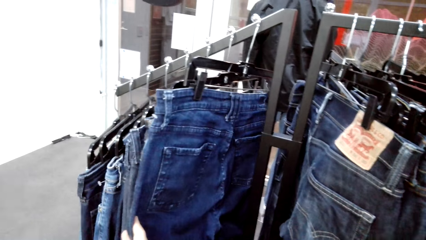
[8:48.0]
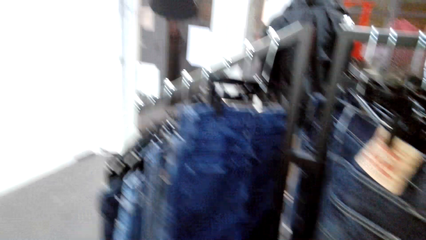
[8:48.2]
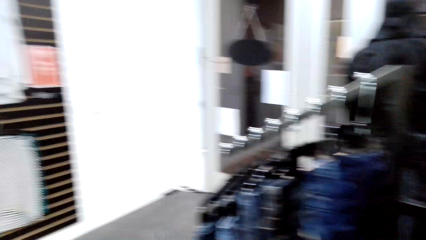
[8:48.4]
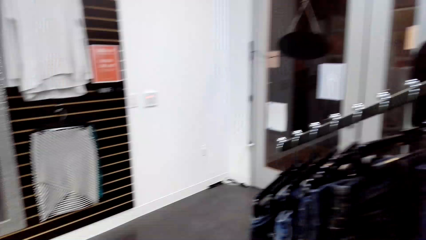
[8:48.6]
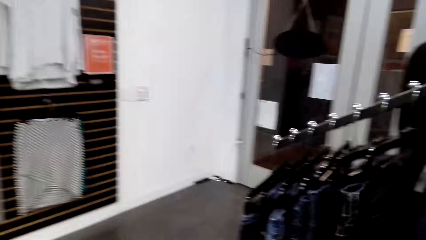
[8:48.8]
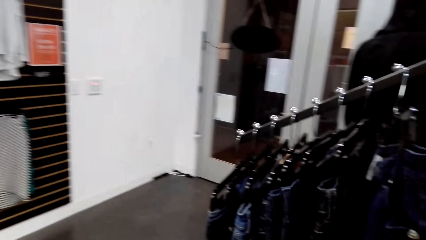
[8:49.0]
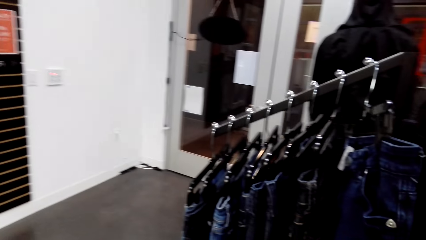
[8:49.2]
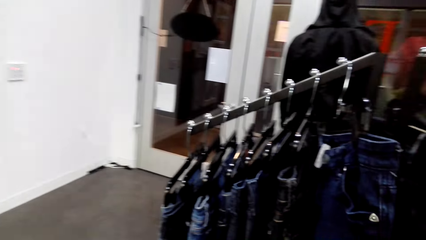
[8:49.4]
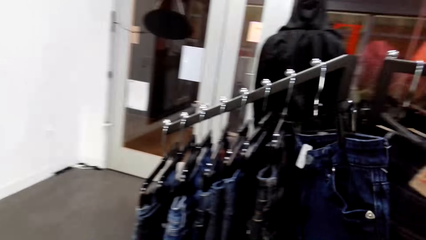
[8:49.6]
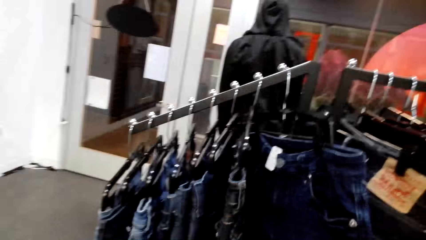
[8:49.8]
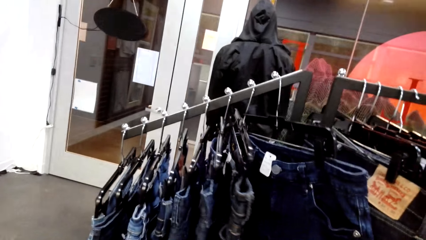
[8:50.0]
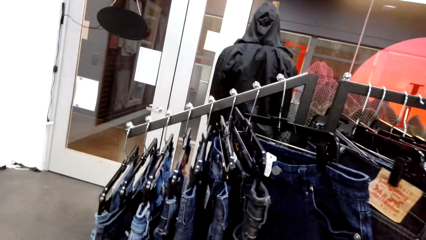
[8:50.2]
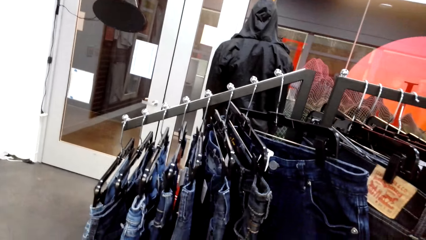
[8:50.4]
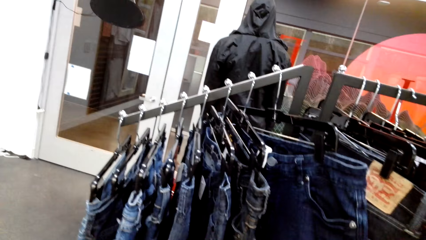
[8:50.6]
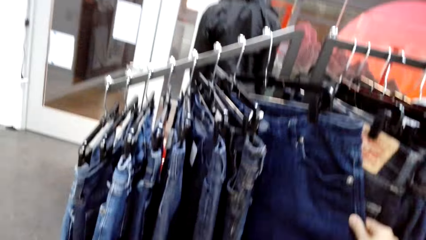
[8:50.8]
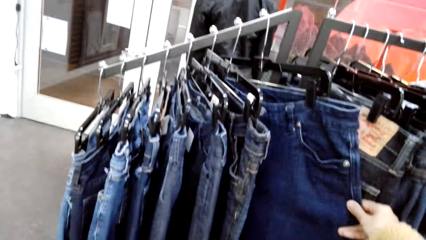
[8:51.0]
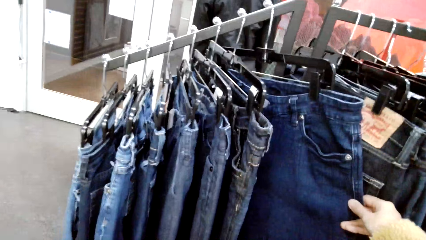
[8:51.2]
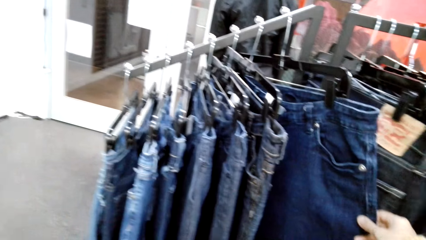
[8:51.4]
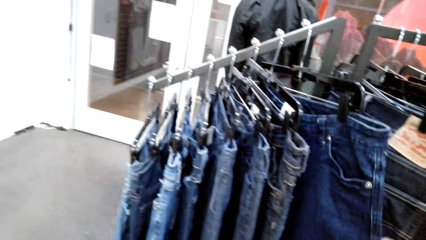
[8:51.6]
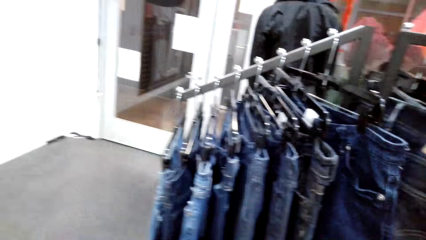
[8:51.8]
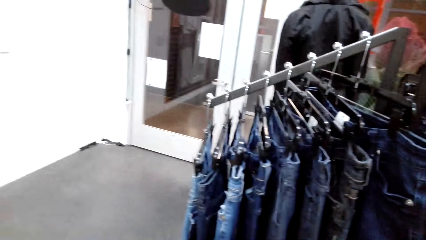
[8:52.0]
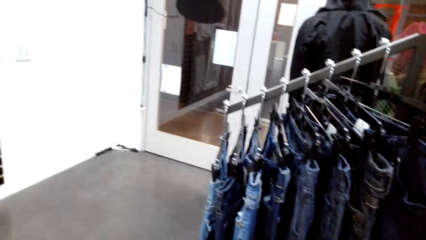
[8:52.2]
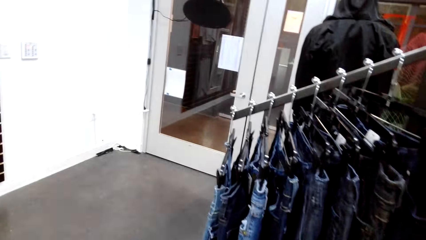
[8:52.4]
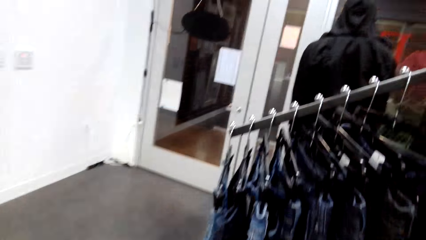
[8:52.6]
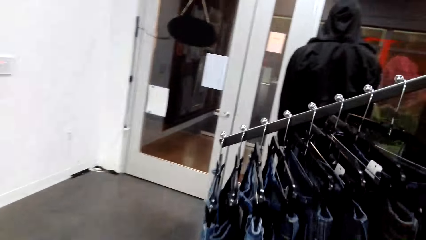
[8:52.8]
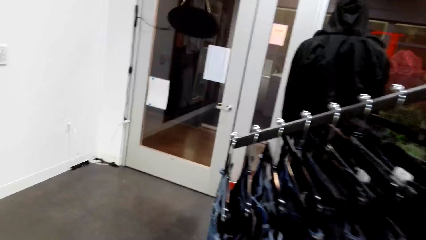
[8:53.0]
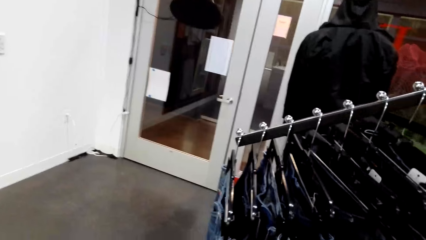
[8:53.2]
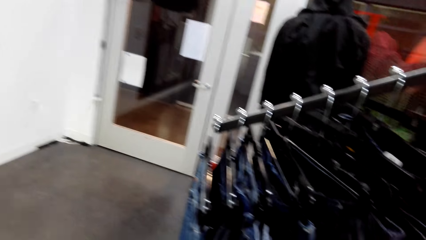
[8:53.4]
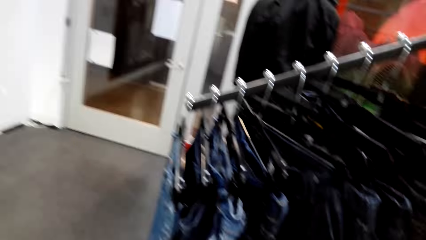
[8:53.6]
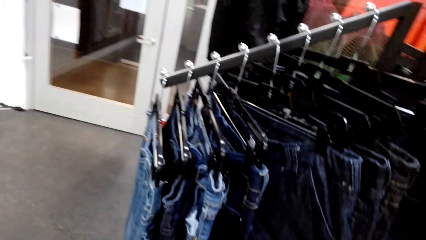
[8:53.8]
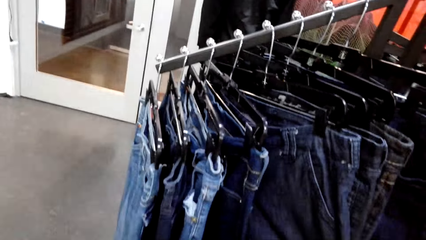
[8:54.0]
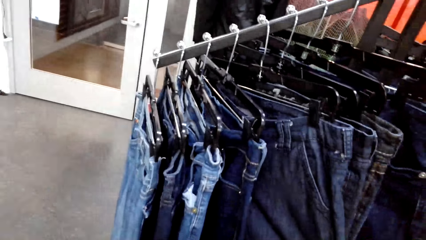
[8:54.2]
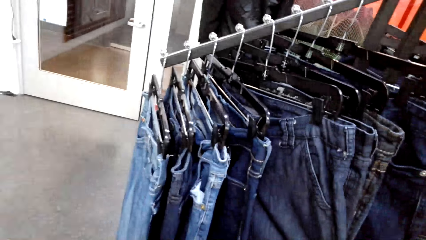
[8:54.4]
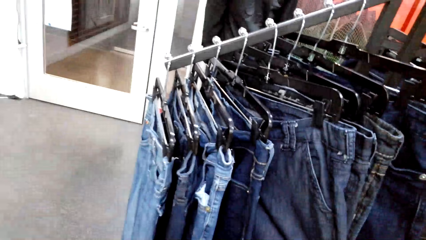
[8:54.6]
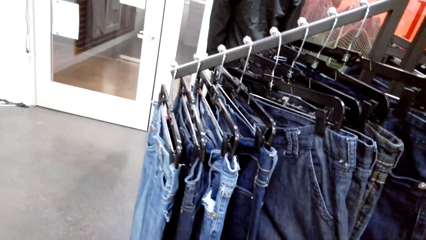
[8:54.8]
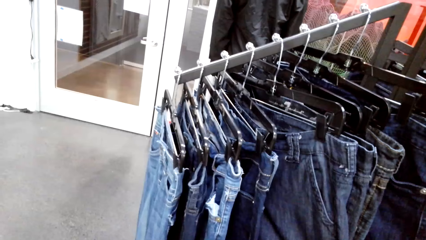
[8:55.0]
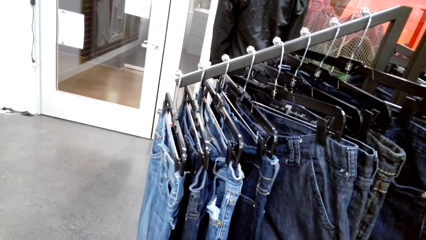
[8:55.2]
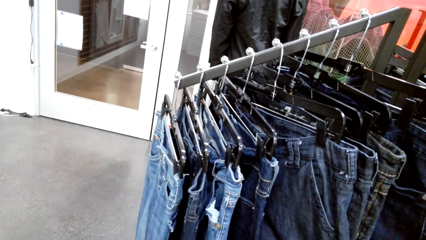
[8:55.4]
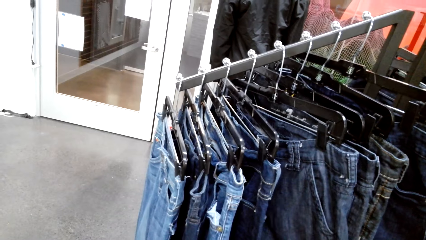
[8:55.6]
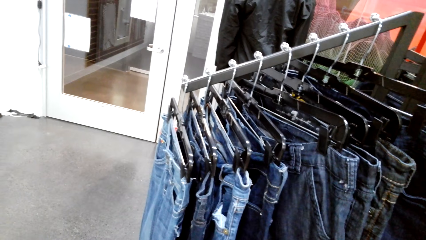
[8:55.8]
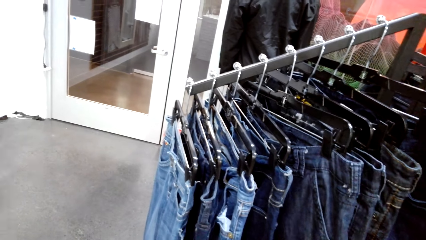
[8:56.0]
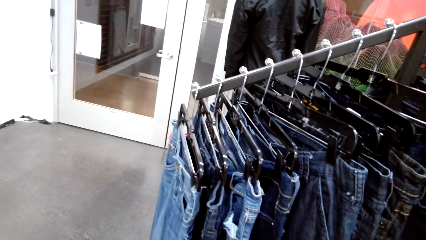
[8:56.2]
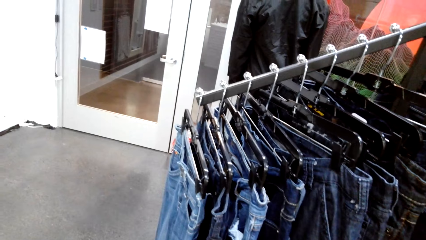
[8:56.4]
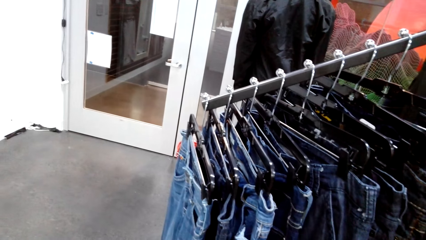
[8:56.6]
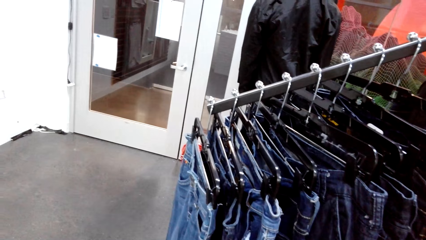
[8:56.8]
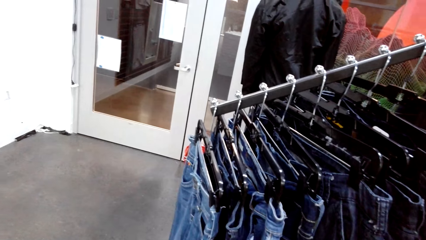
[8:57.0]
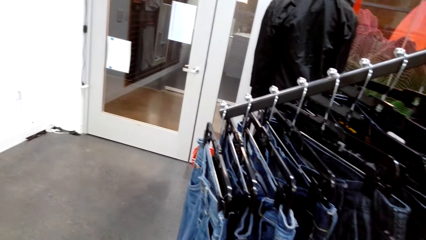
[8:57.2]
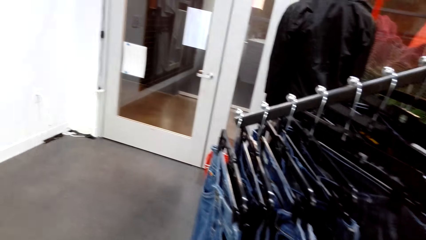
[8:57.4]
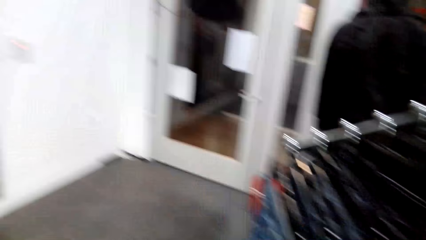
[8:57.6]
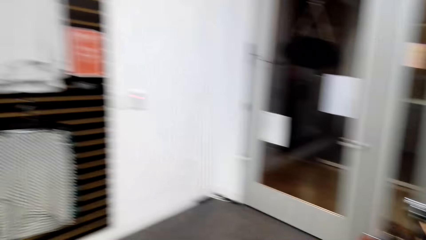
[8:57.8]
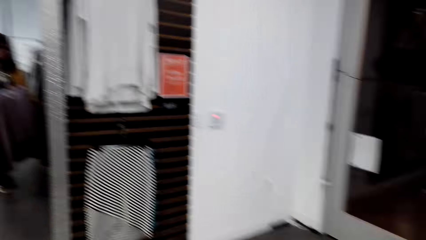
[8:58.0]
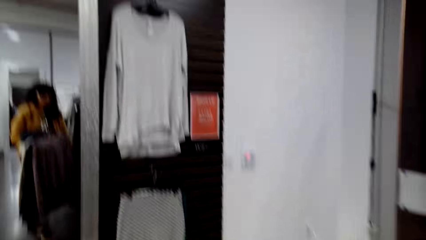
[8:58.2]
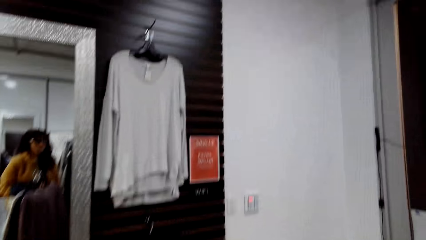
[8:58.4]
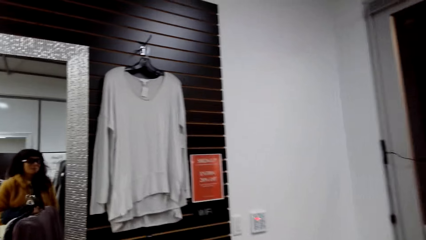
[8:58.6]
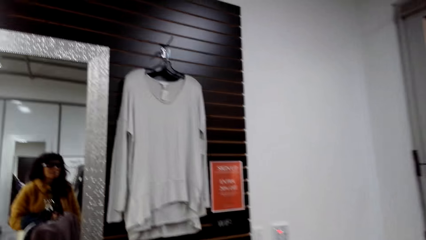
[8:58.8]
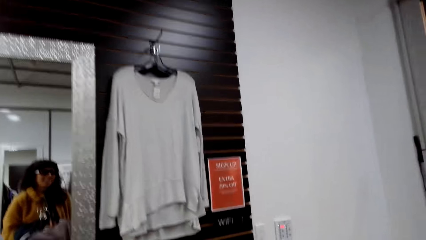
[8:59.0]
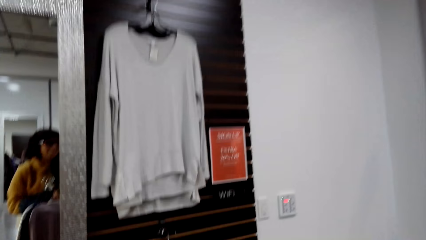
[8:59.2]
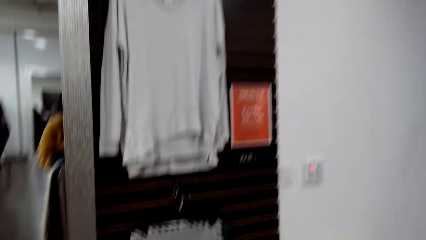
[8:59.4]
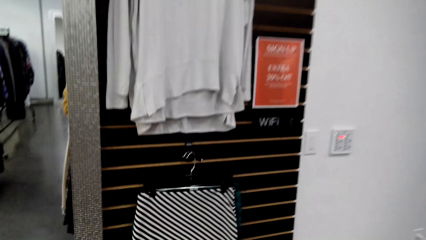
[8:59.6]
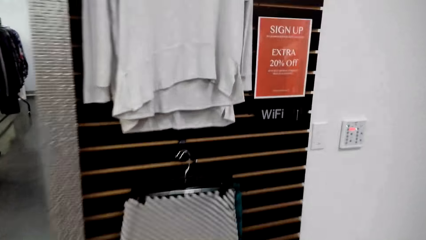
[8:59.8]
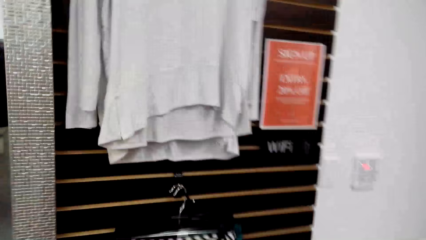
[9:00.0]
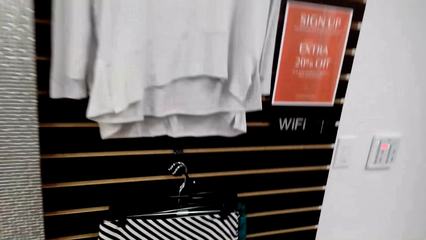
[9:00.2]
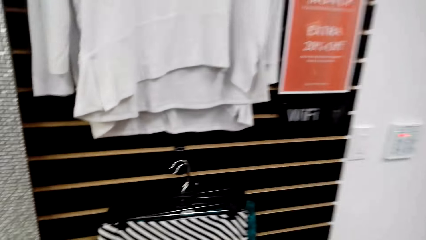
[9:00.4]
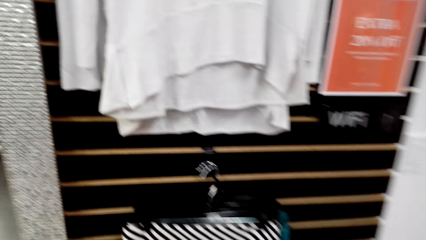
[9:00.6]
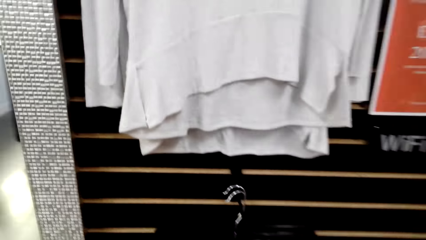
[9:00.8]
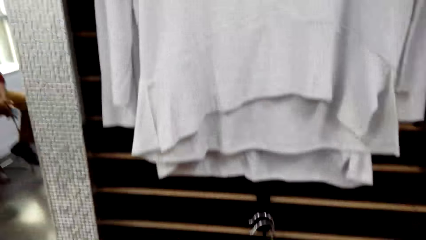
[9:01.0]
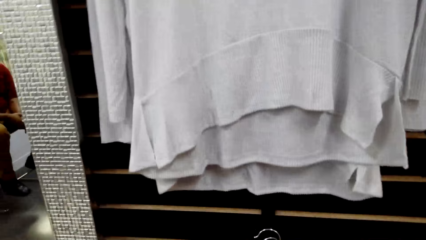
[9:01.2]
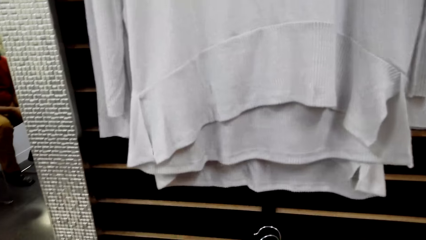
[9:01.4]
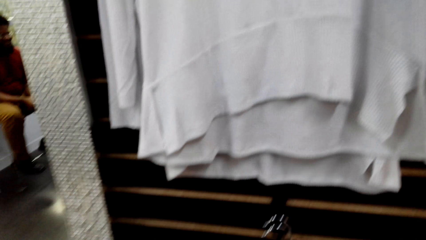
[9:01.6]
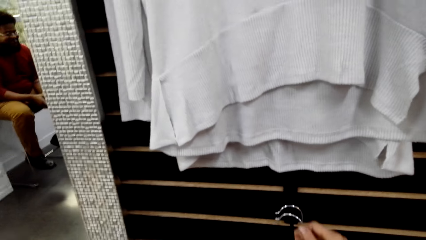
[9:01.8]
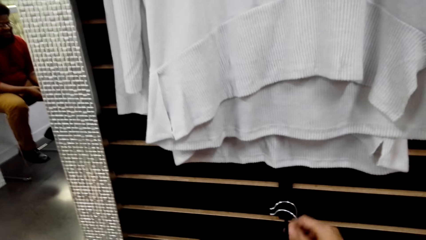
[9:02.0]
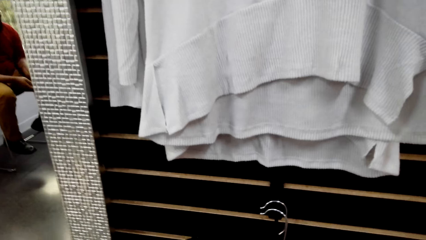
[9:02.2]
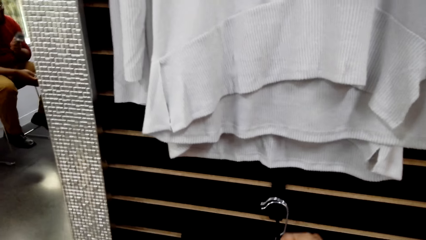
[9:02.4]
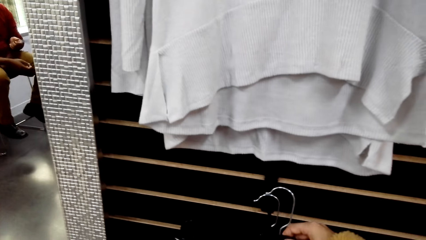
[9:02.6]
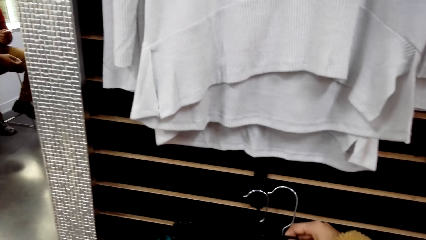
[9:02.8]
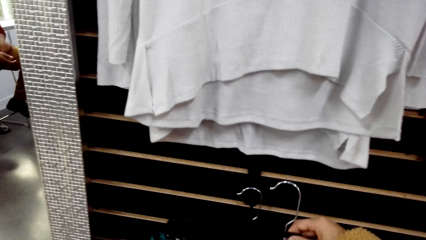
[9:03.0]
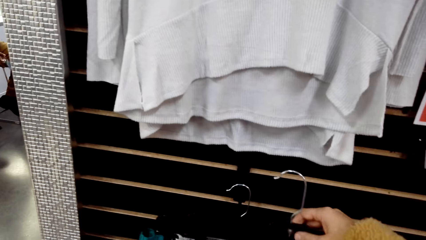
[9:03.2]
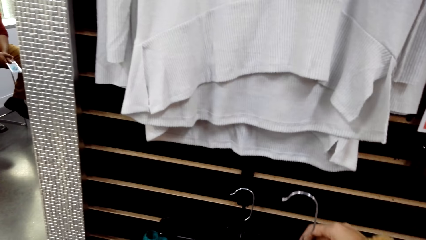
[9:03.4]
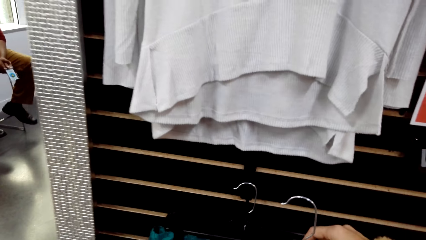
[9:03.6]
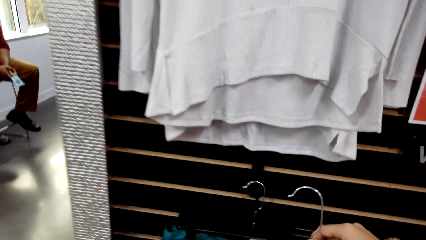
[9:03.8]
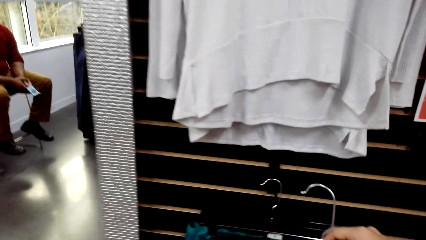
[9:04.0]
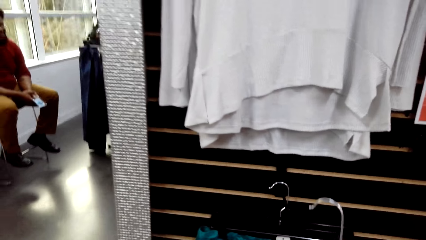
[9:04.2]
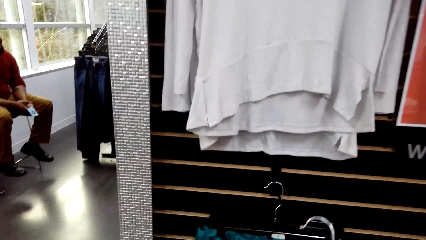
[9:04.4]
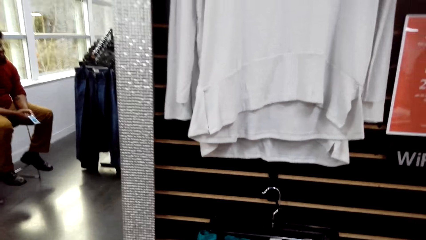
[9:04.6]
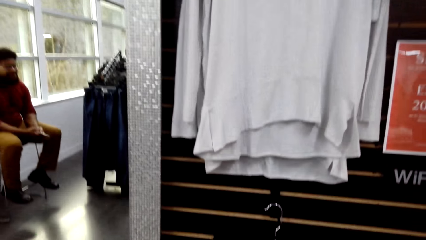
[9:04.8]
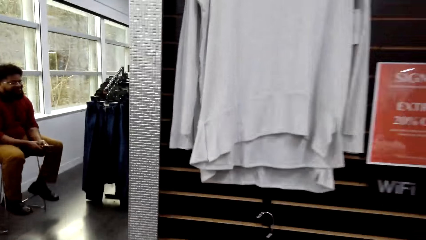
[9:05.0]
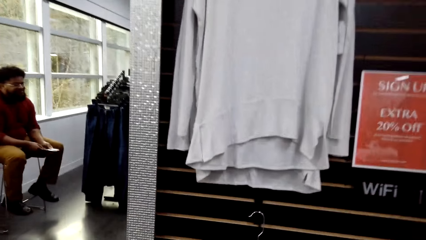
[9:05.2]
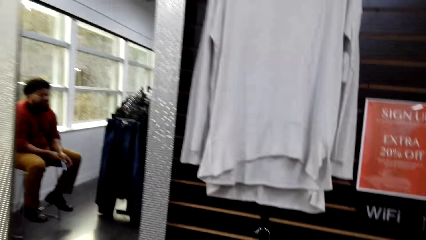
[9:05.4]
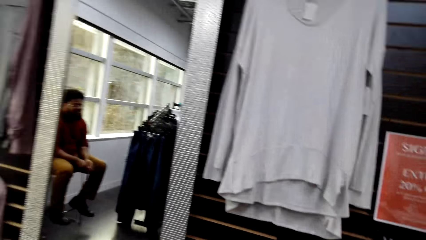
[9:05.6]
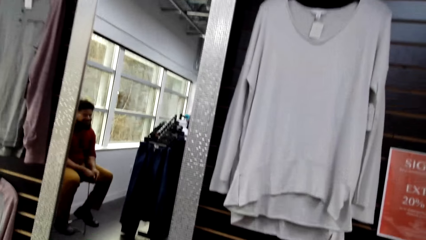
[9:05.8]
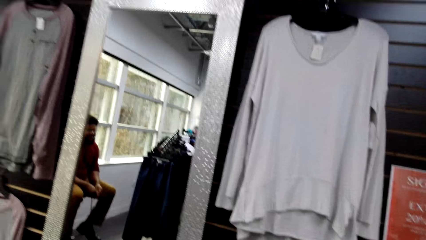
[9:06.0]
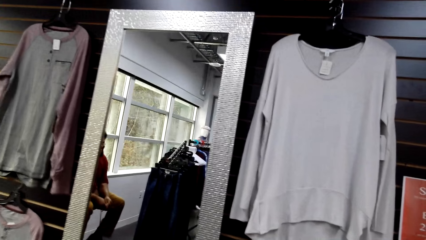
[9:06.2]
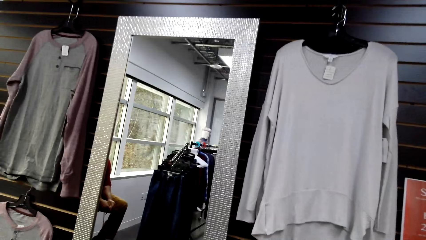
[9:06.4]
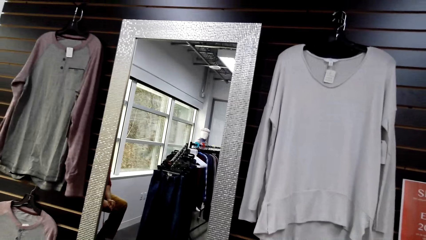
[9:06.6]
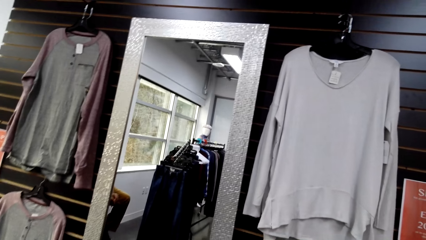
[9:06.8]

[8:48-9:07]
The camera wearer inspects the clothes on the rack. They talk to a man. They move towards the wall. They remove the hanger from the hook. The man talks to the camera wearer.
